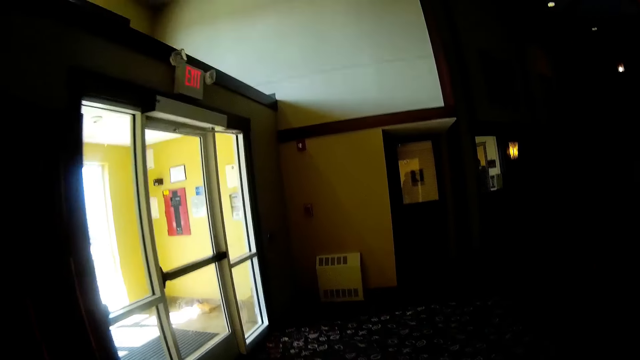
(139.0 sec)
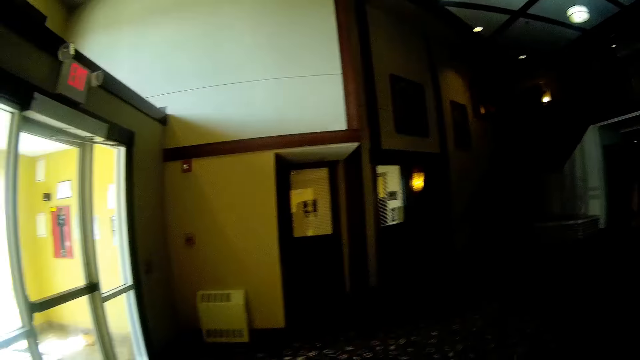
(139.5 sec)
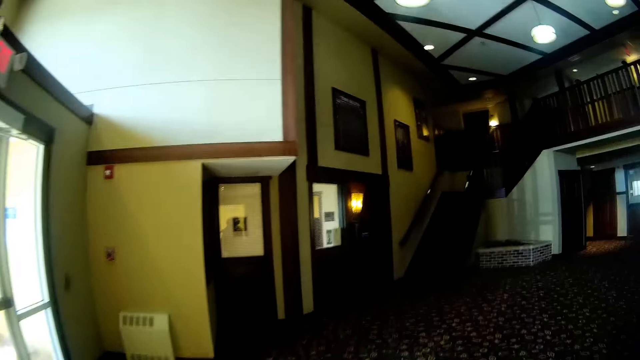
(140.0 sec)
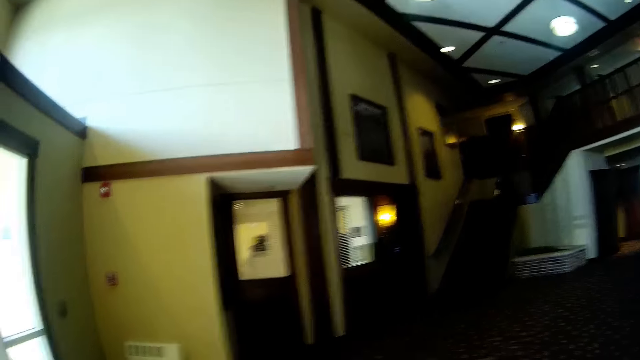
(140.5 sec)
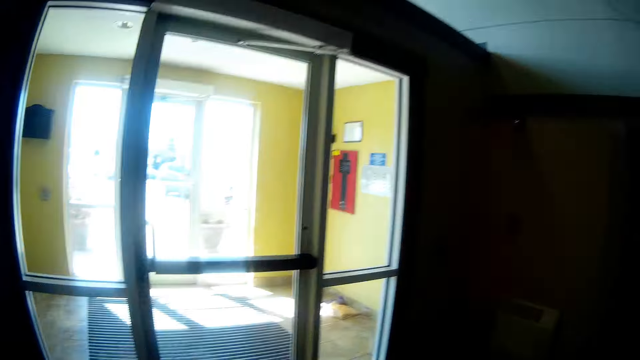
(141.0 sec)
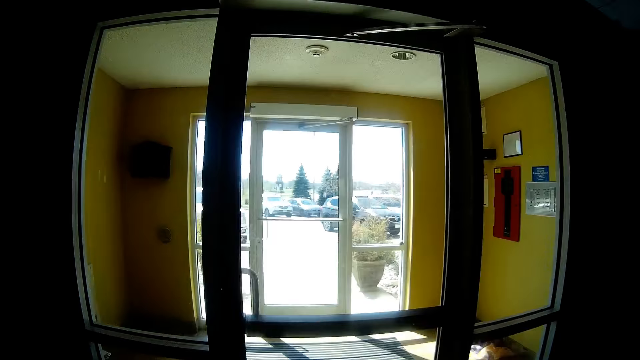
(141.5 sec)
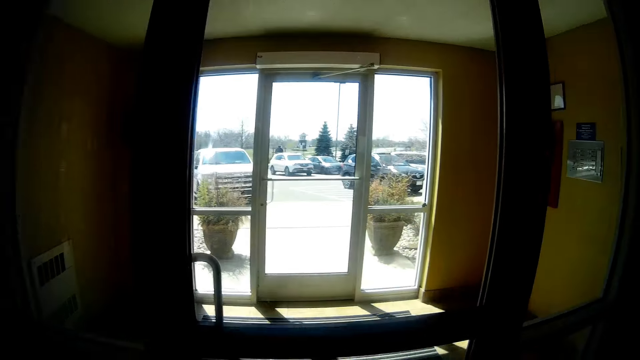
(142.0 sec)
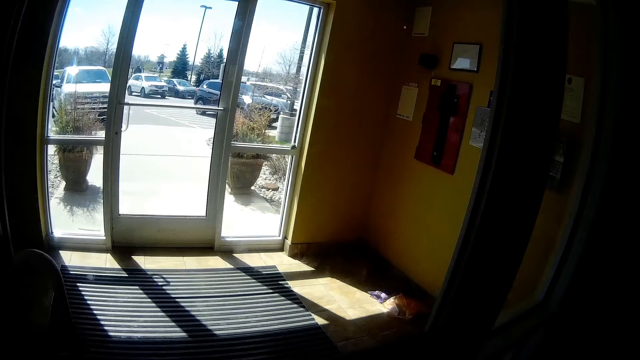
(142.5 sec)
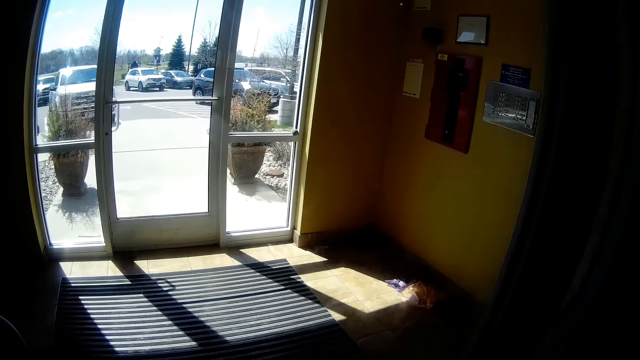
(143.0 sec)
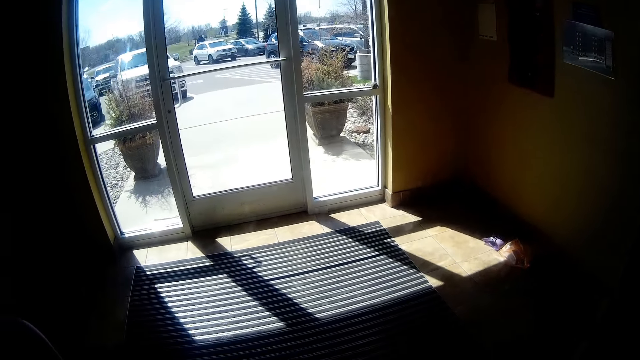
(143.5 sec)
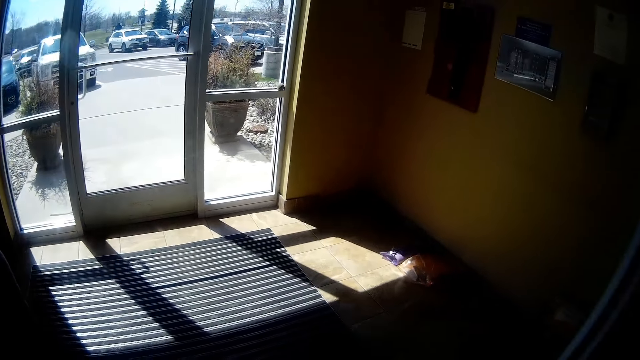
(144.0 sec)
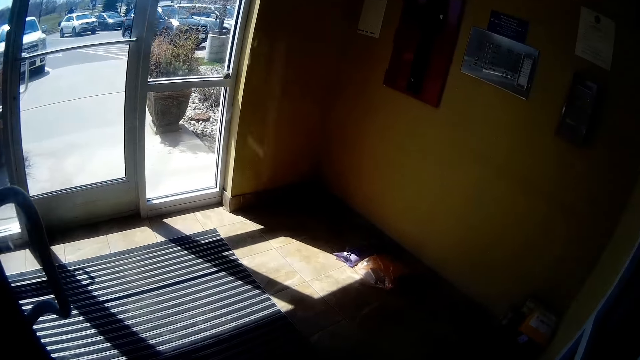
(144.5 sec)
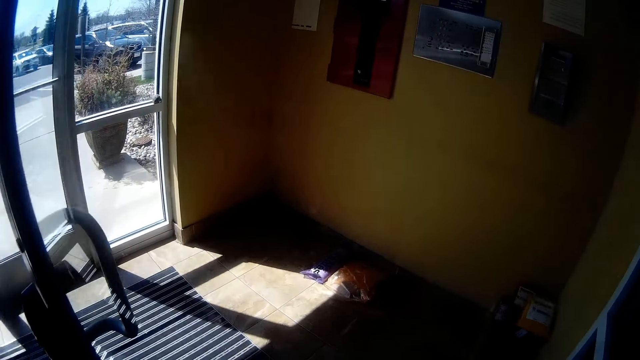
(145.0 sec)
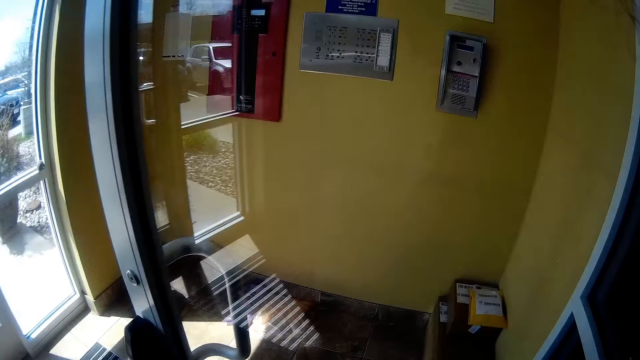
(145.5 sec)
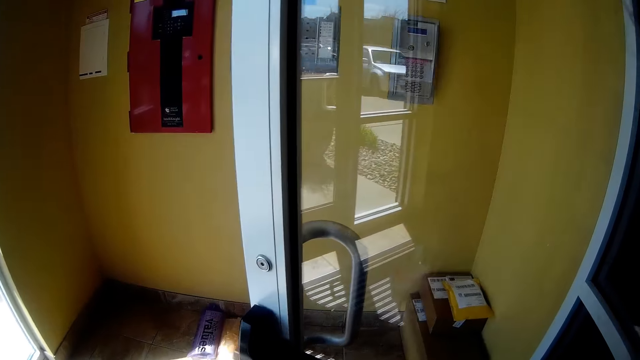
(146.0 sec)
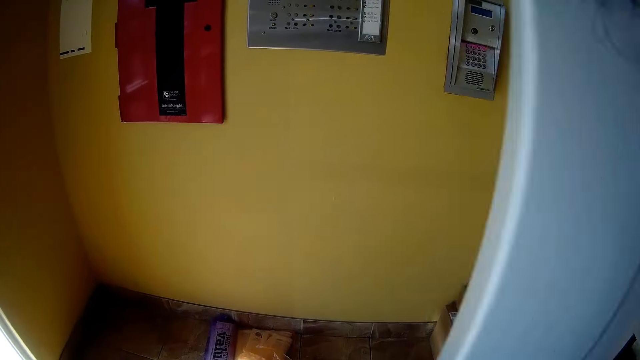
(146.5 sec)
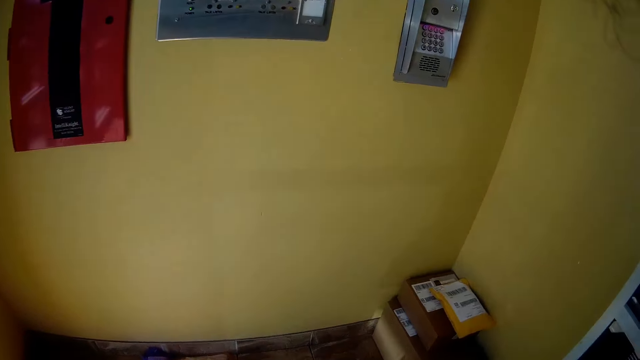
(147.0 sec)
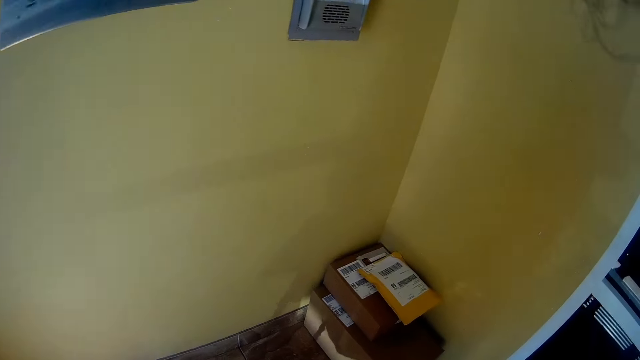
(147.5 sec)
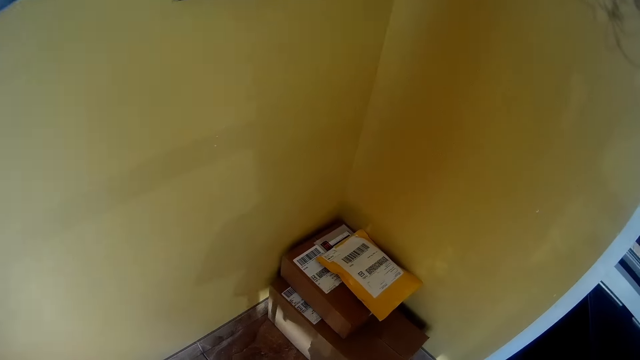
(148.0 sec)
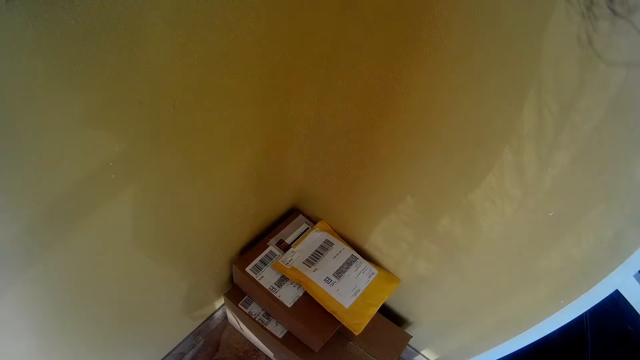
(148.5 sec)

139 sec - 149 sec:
The camera wearer walks around. She opens a door with her right hand. She steps into a corridor.

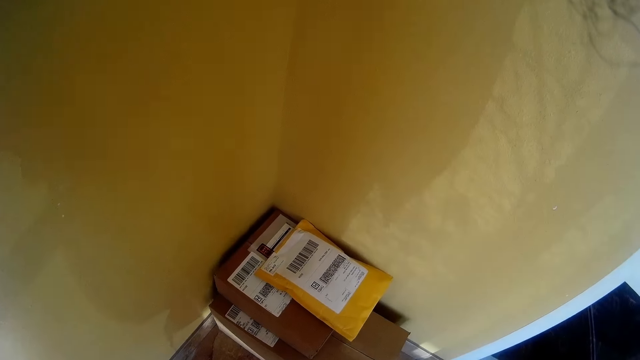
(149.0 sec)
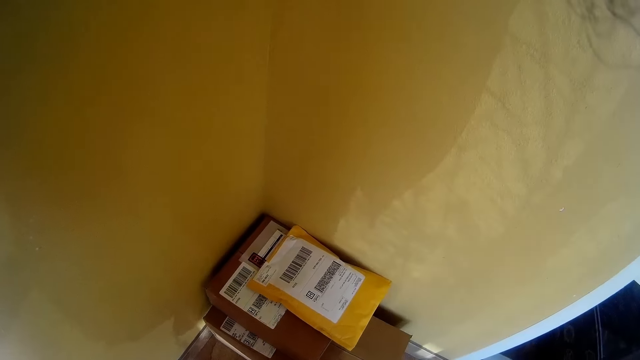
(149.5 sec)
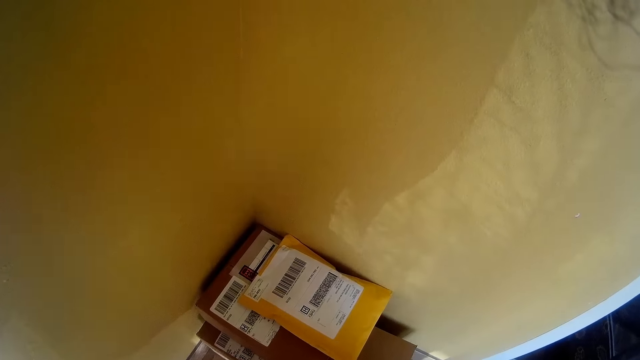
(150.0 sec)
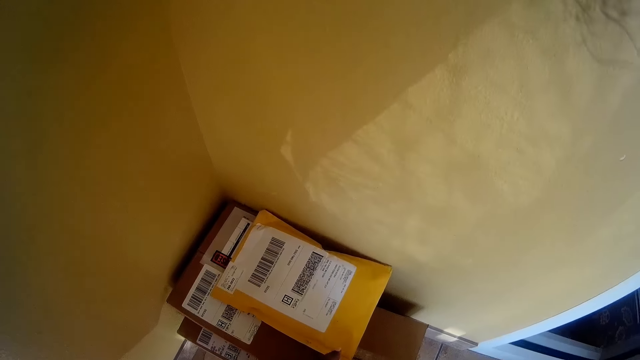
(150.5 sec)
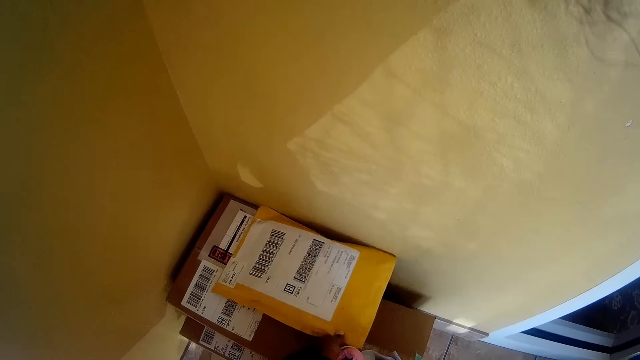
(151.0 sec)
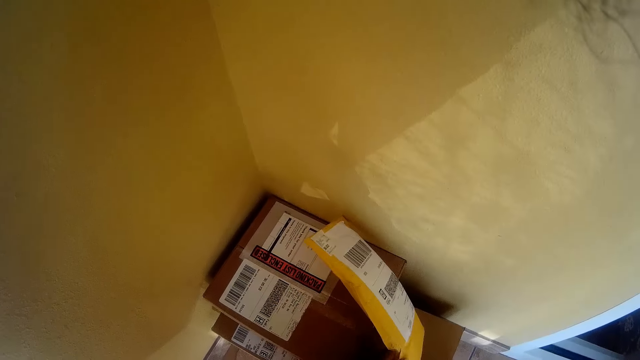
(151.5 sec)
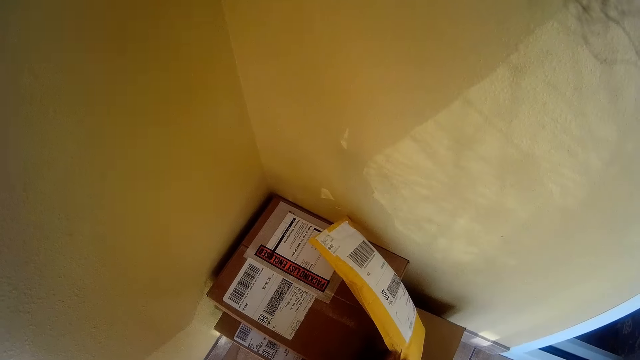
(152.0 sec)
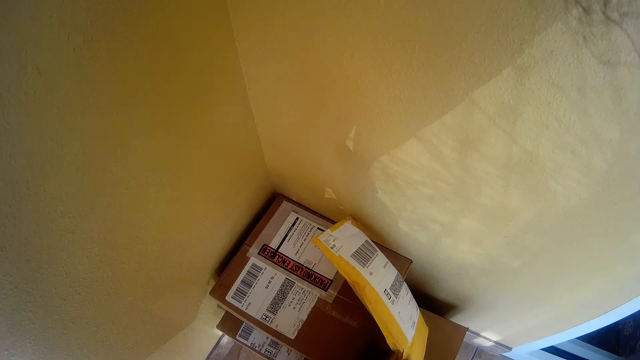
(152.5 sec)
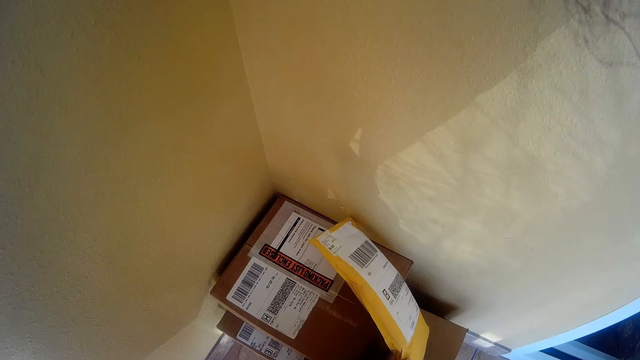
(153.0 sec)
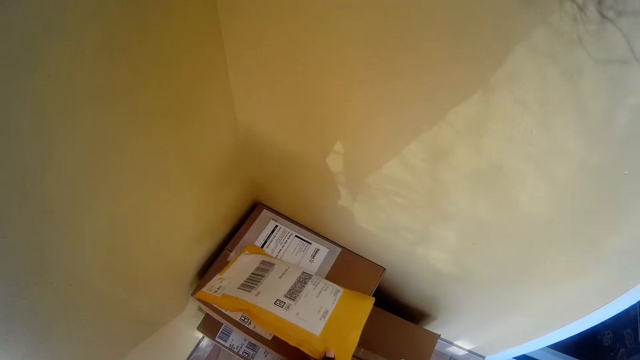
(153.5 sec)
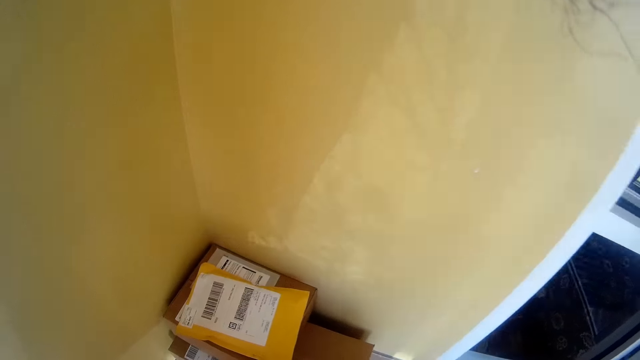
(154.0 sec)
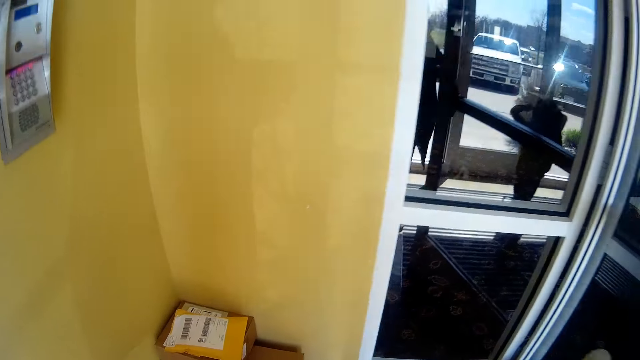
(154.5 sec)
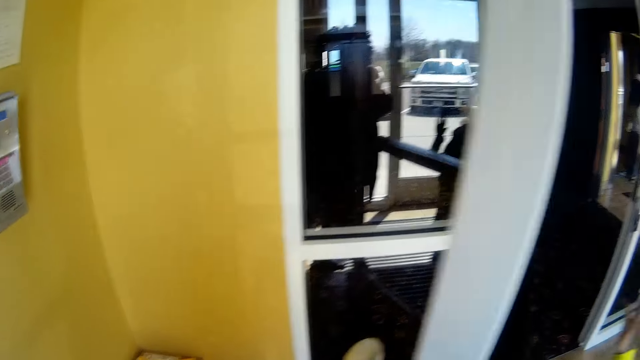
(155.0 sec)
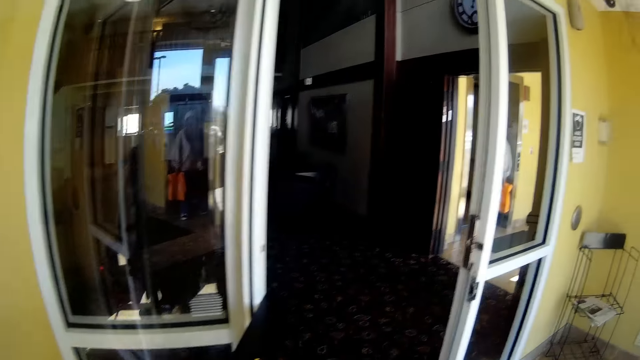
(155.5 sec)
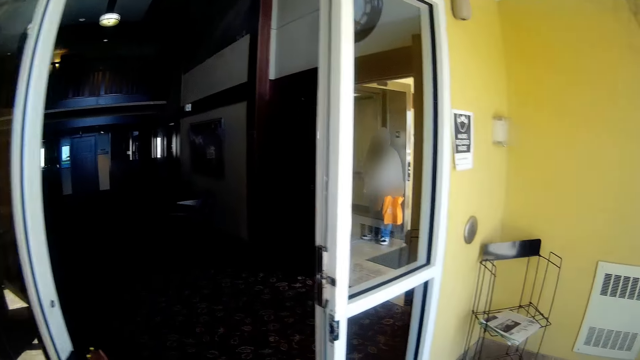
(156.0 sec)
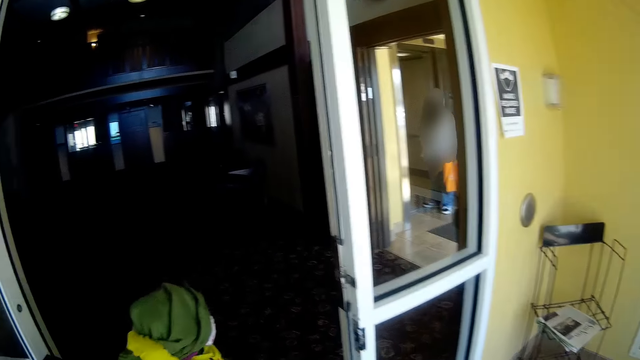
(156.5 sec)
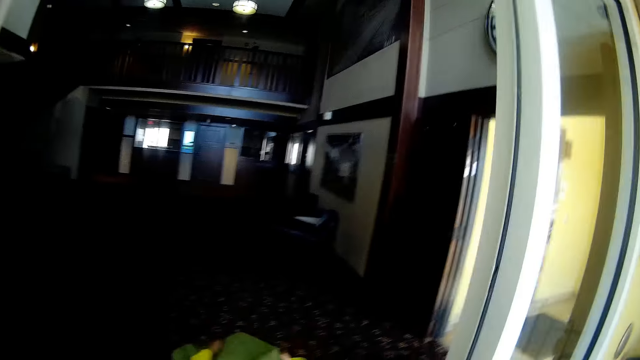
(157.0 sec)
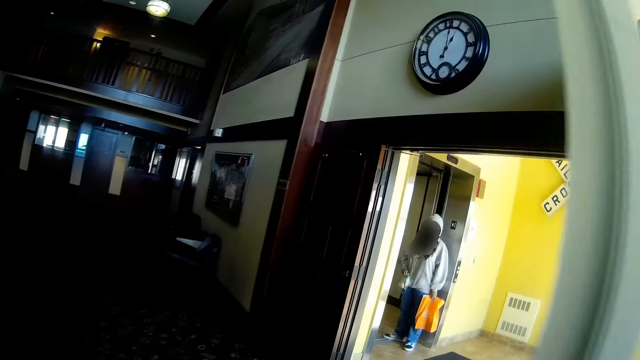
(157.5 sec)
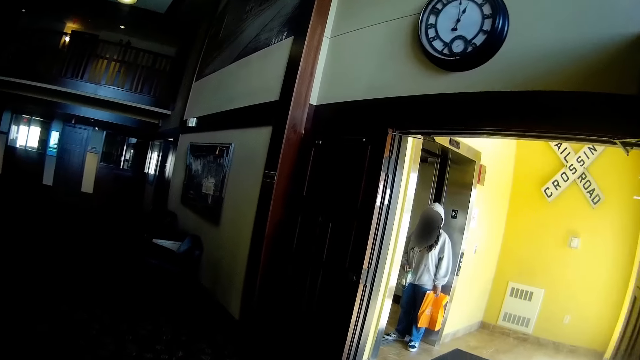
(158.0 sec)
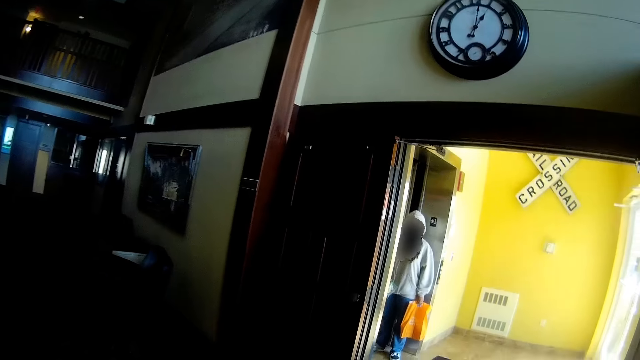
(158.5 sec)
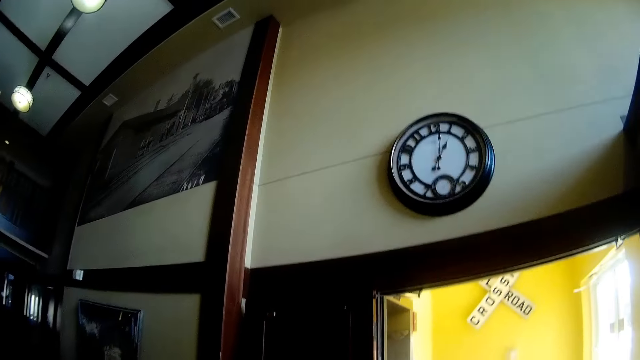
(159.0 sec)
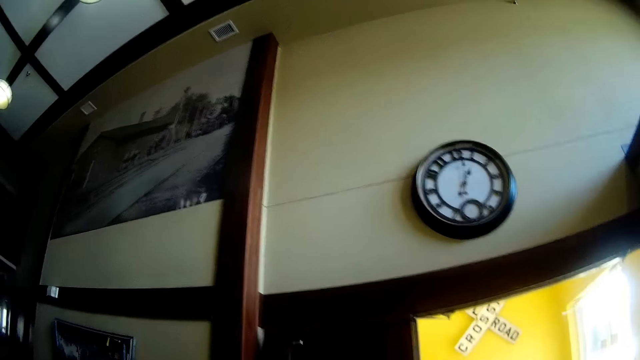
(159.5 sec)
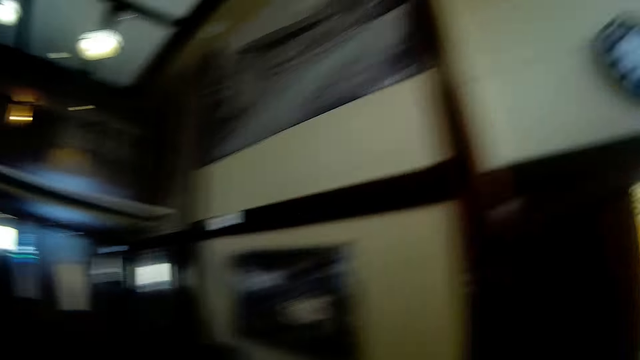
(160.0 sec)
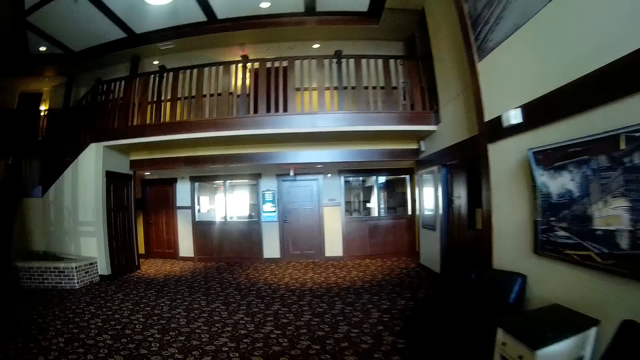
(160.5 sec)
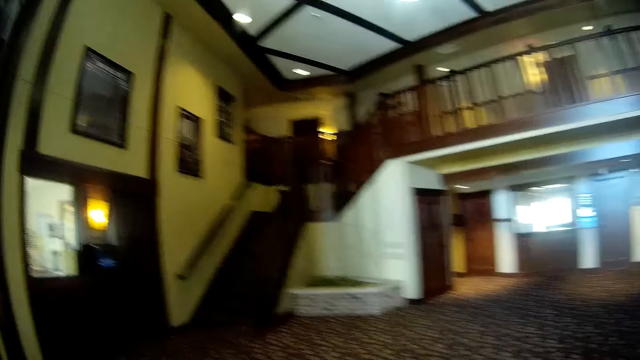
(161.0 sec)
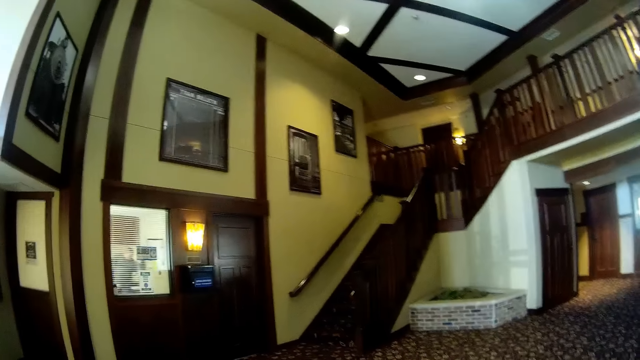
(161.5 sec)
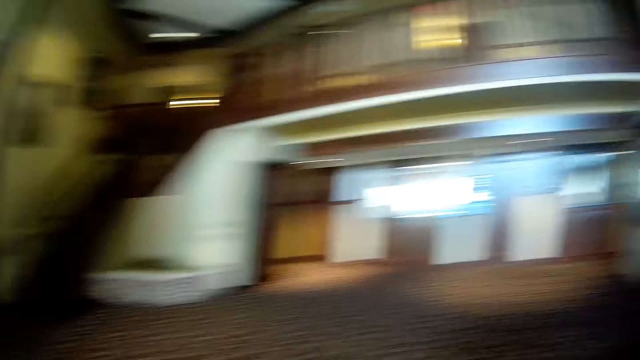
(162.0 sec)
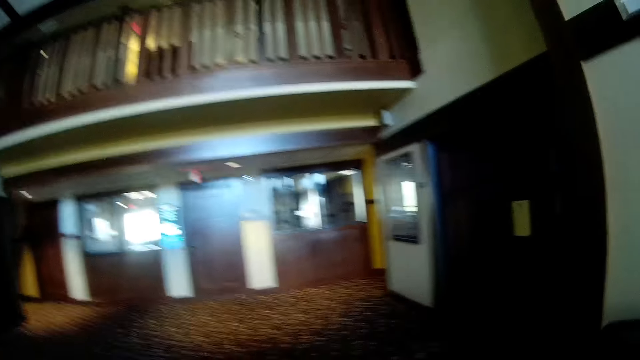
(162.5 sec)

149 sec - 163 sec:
The camera wearer looks at an envelope. She grabs a package on a box with her left hand. She drops the package on the box with her left hand. She walks around. The girl walks out of the corridor into the main entrance. The girl walks into the main entrance. The camera wearer walks out of the corridor into the main entrance. She walks into the main entrance.
